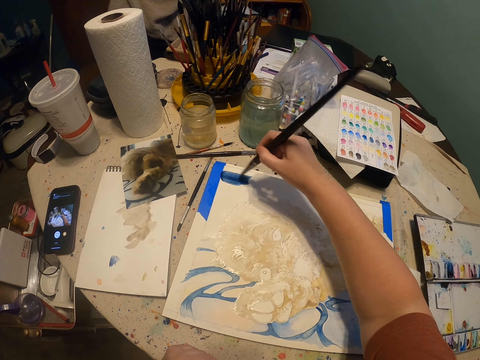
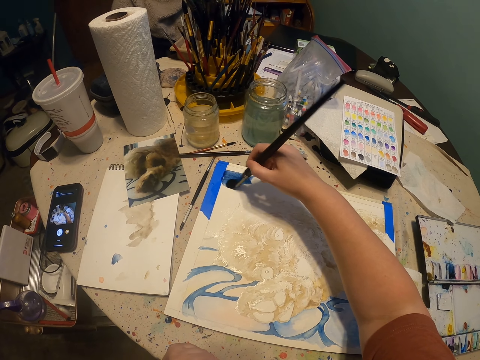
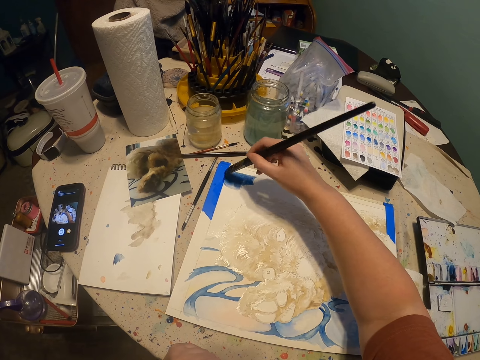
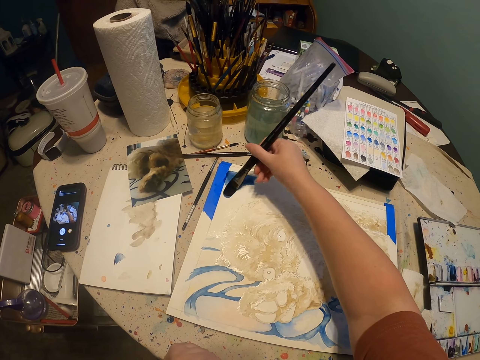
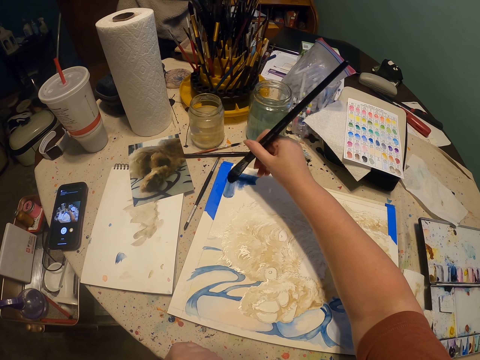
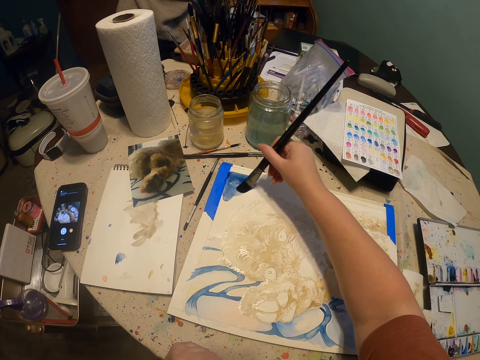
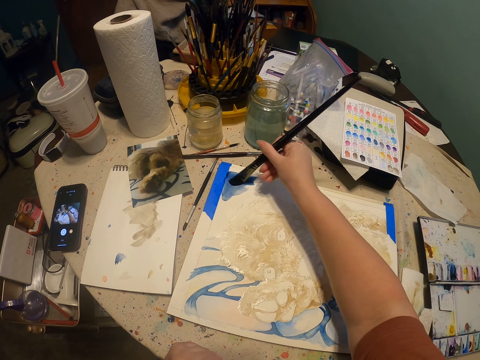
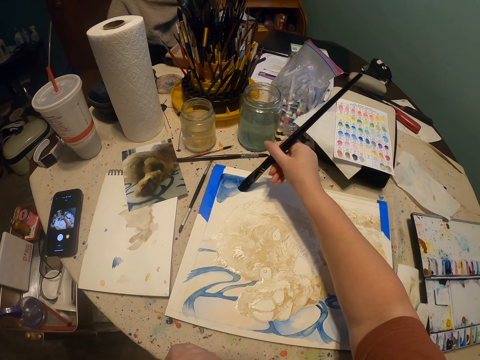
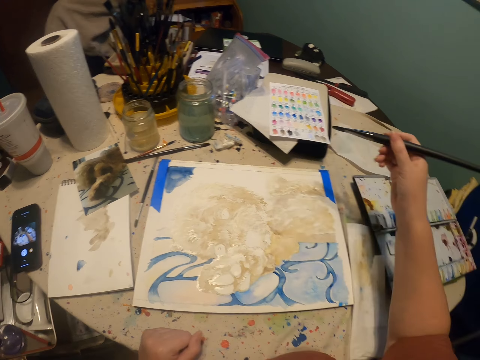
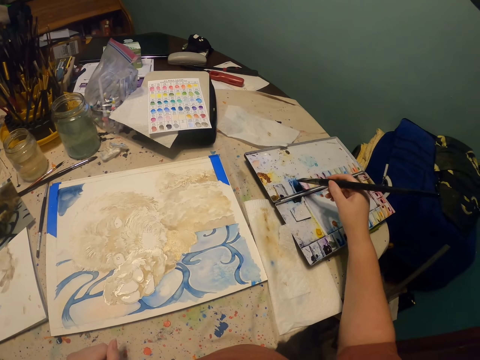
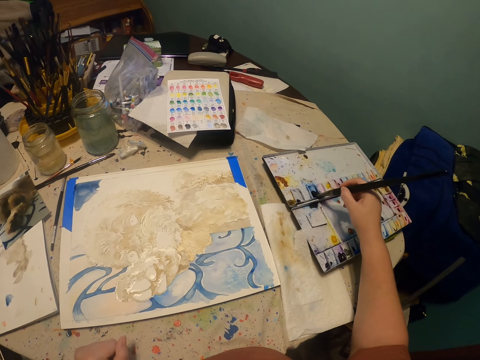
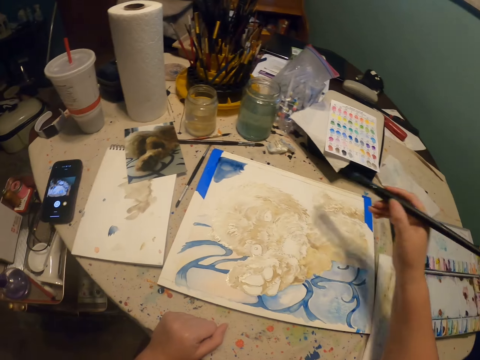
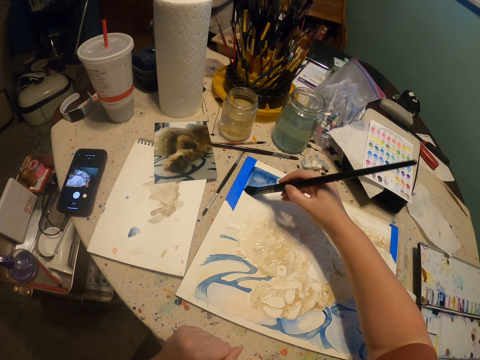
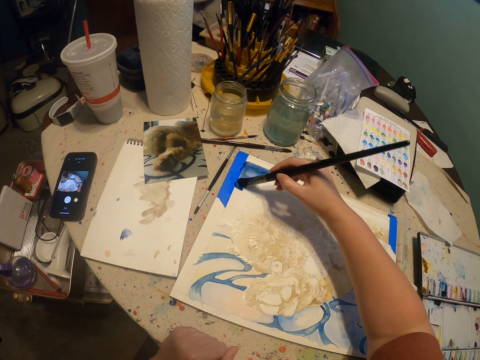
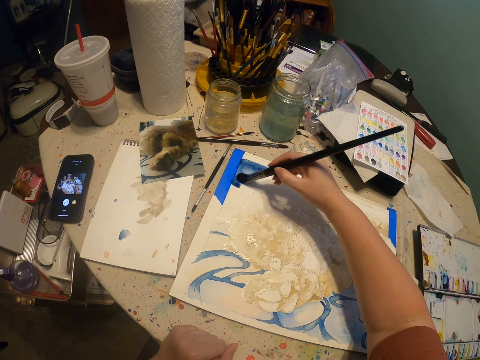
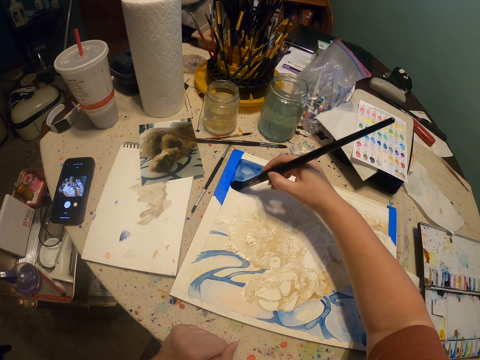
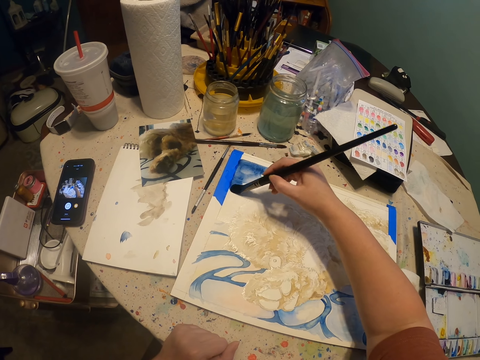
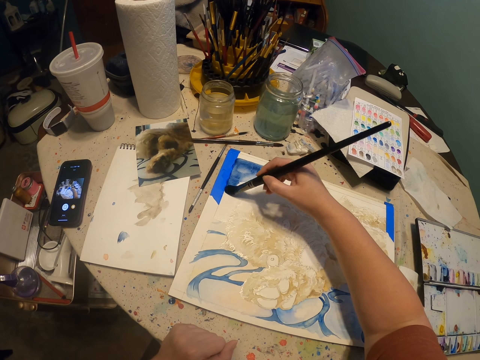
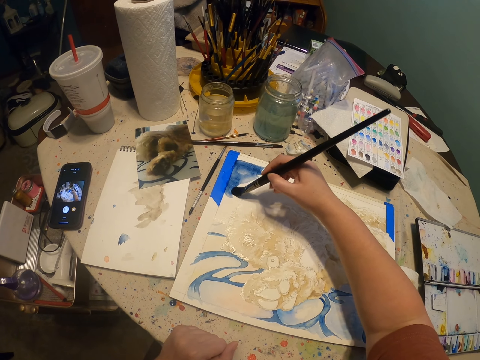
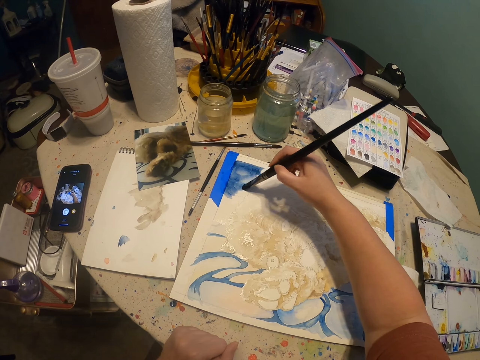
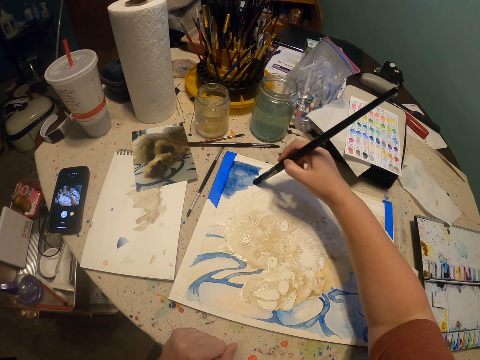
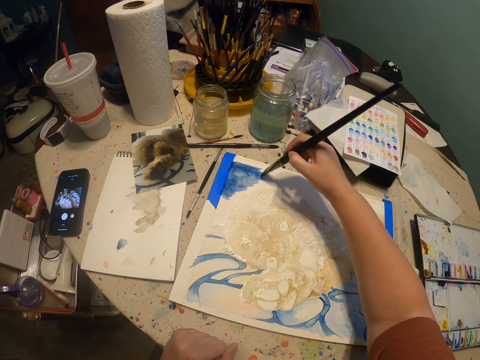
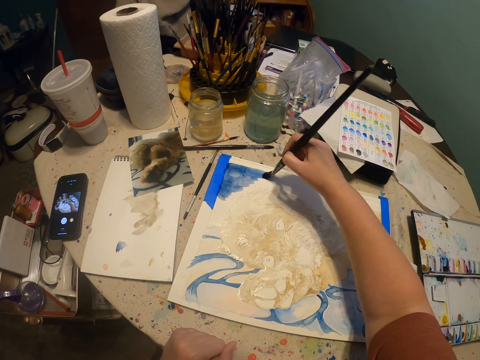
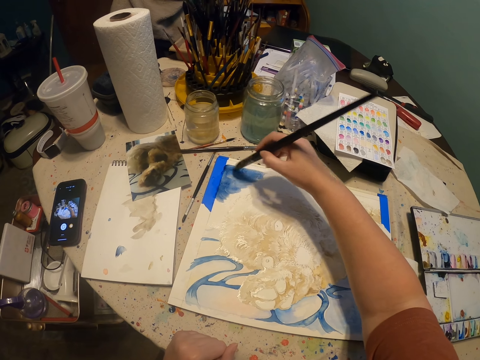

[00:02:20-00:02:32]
The camera wearer rubs the art brush on the paint tray. They dip the painting brush into the paint with the right hand. They paint a drawing on a piece of paper with the right hand.

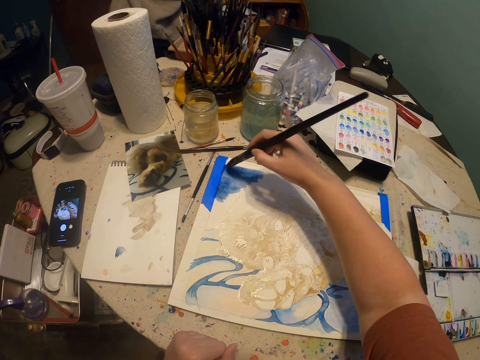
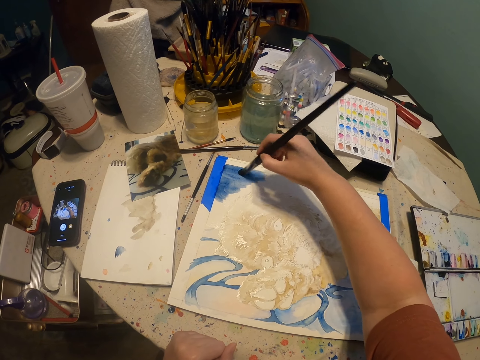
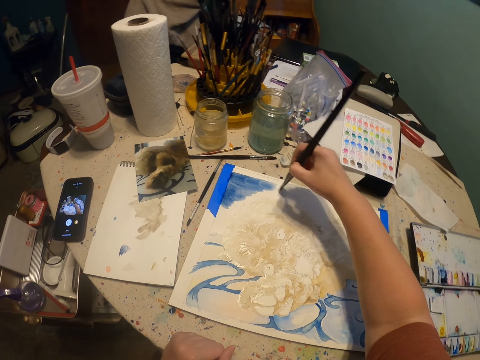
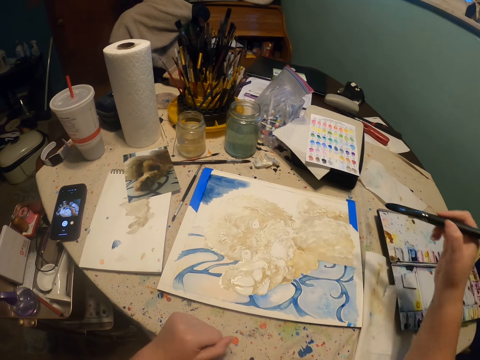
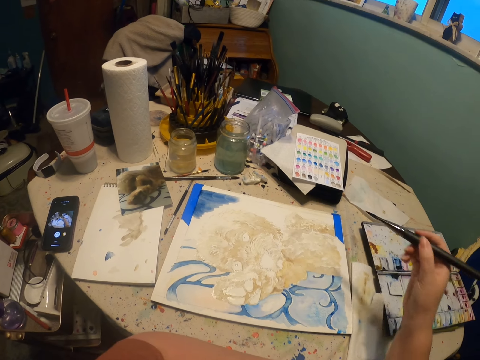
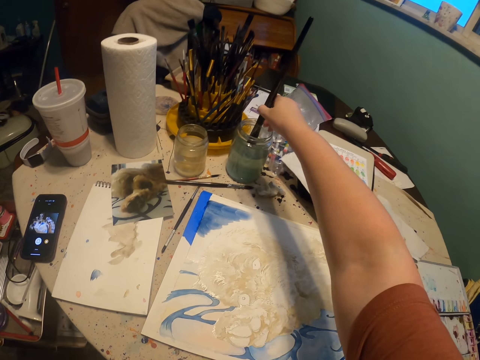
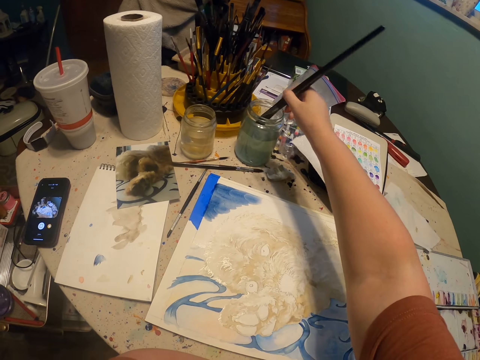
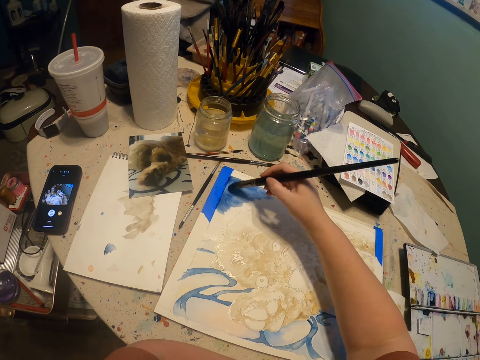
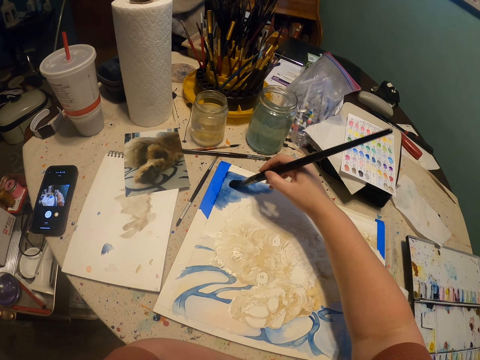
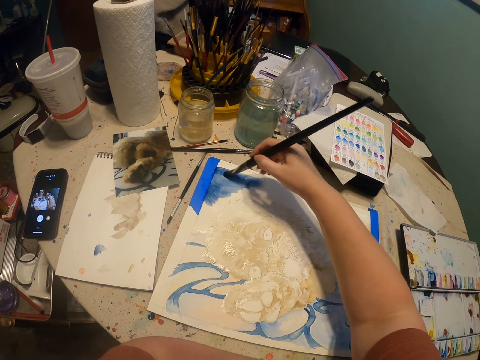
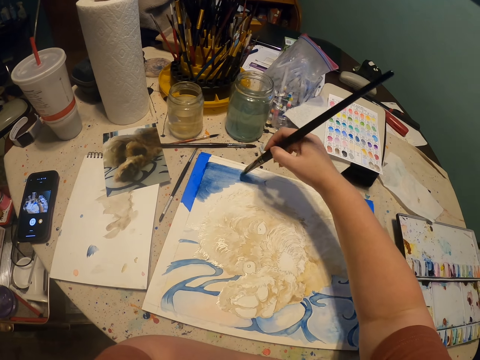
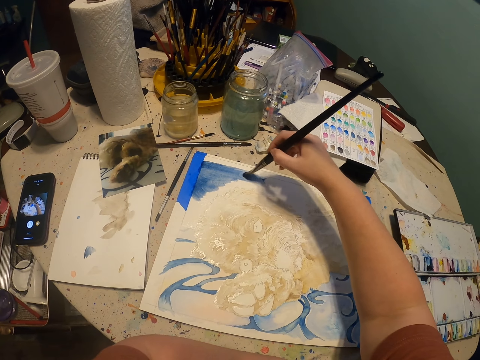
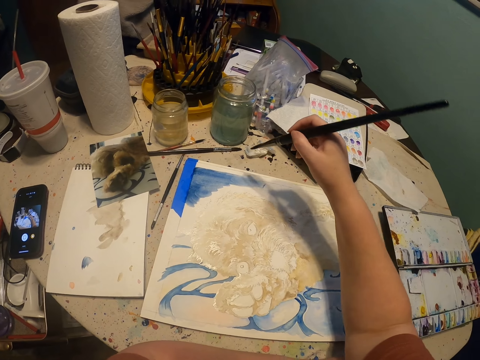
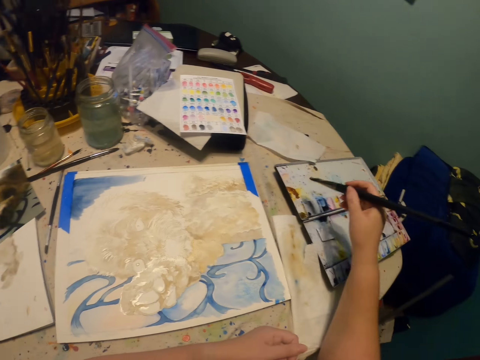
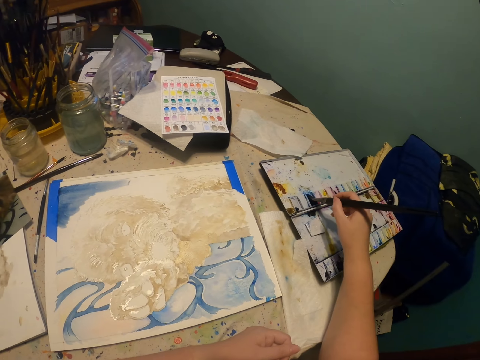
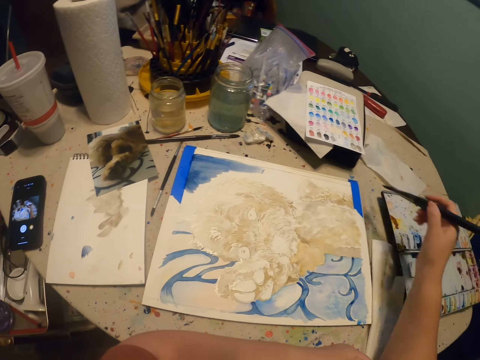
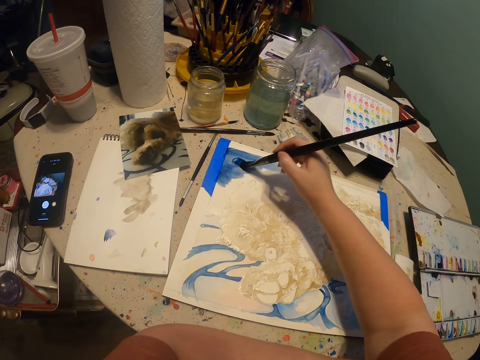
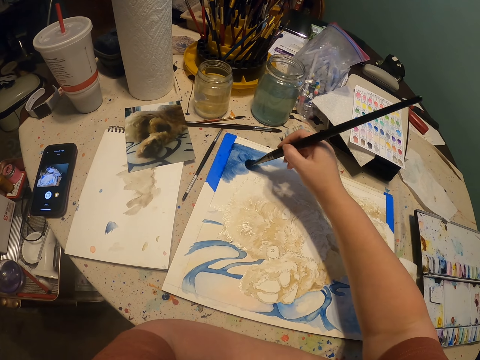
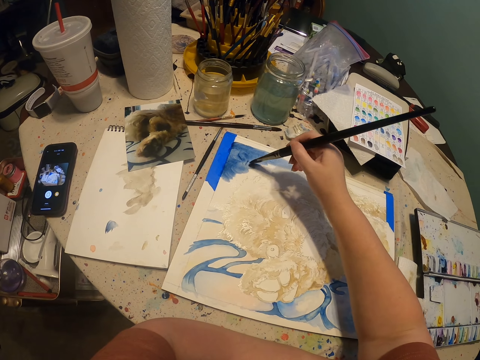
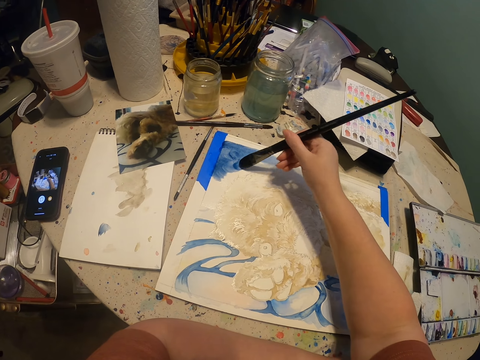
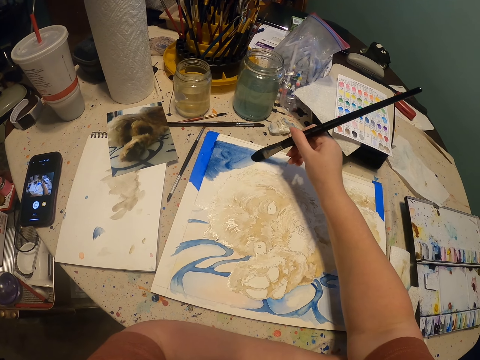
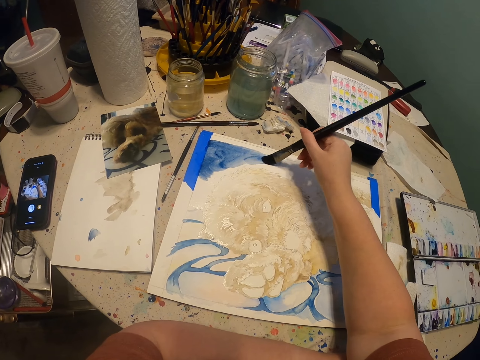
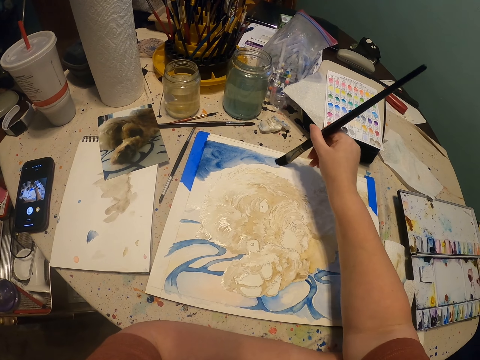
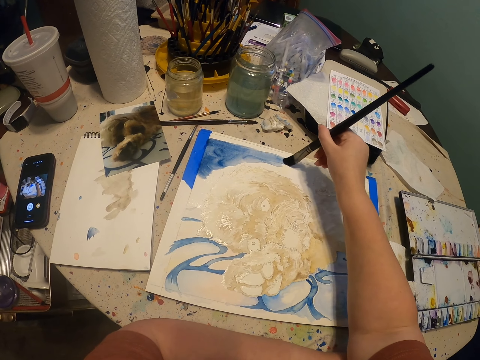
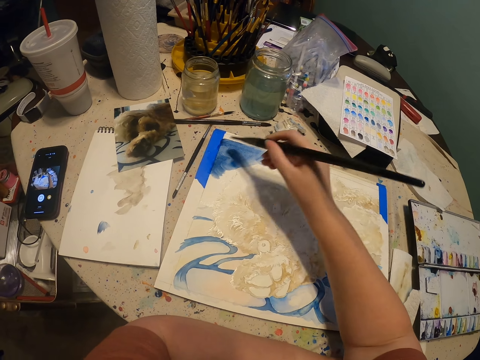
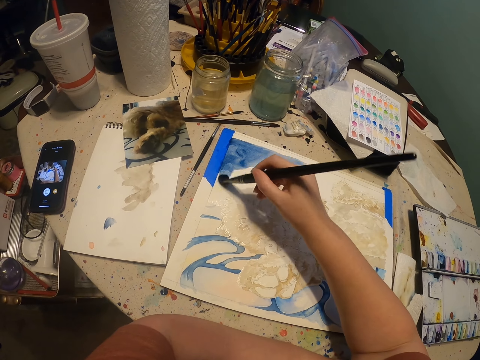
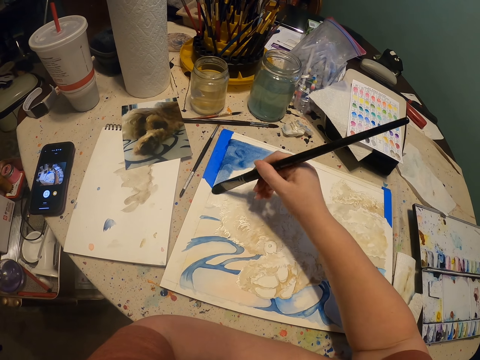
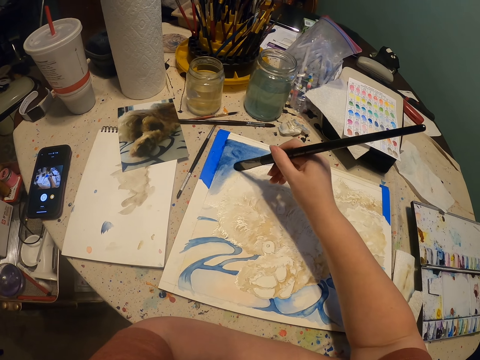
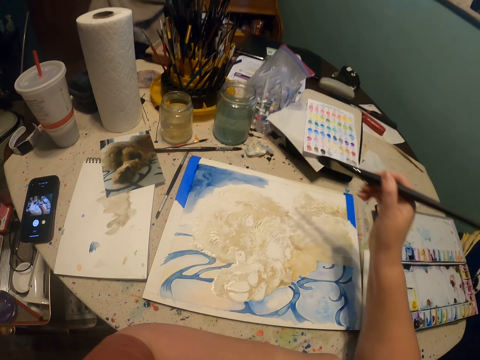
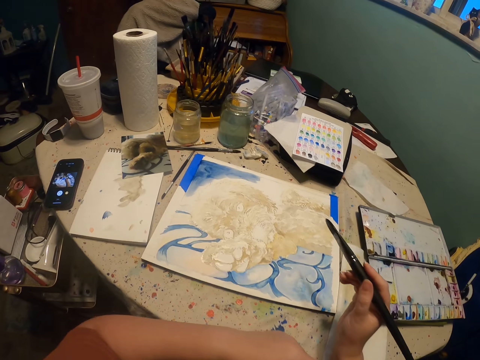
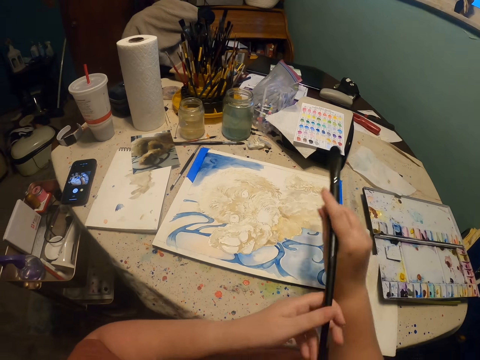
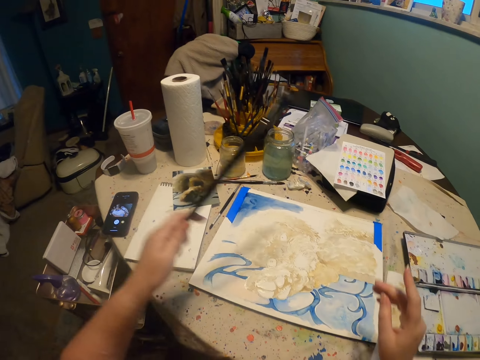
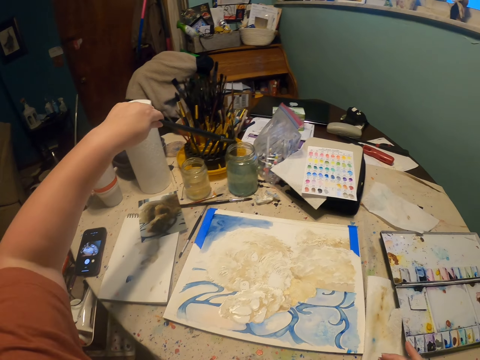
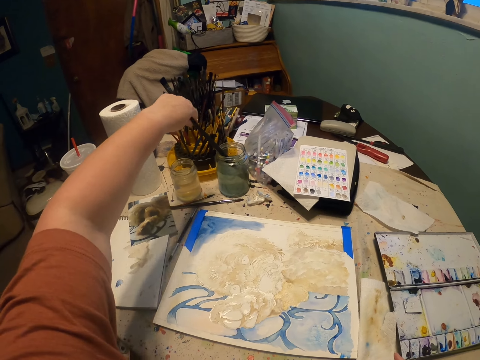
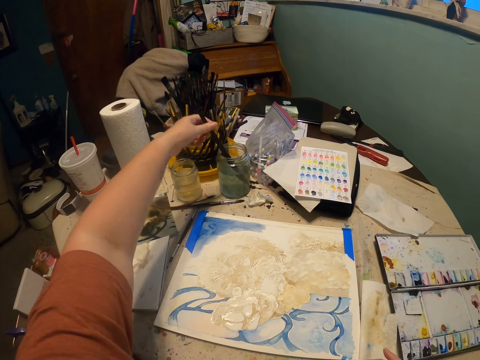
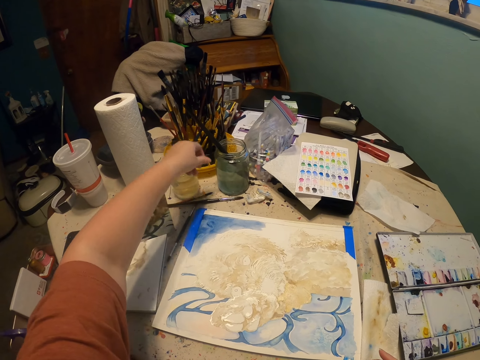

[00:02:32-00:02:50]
The camera wearer dips the painting brush in a liquid with the right hand. They paint a drawing on a piece of paper with the right hand. They dip the painting brush into the paint with the right hand. They rub the art brush on the paint tray. They paint a drawing on the piece of paper with the right hand. They stop painting. They take the painting brush from the right hand with the left hand. They dip the art brush in water.
